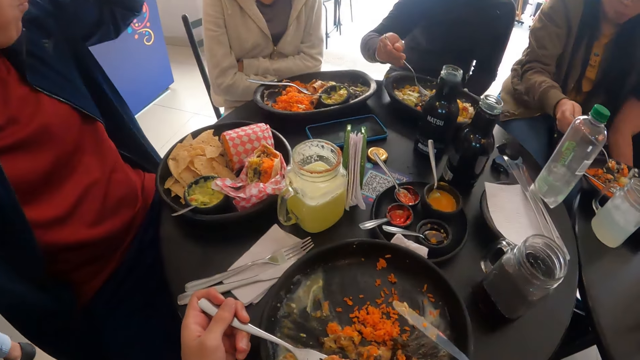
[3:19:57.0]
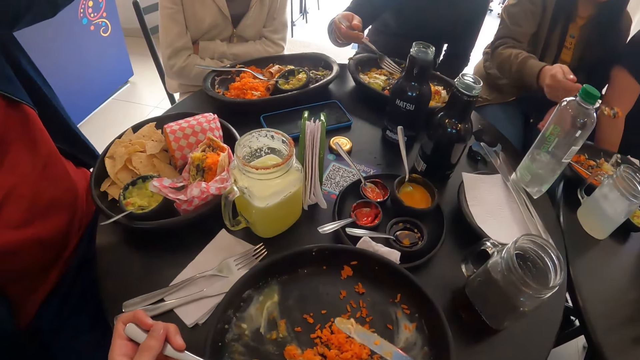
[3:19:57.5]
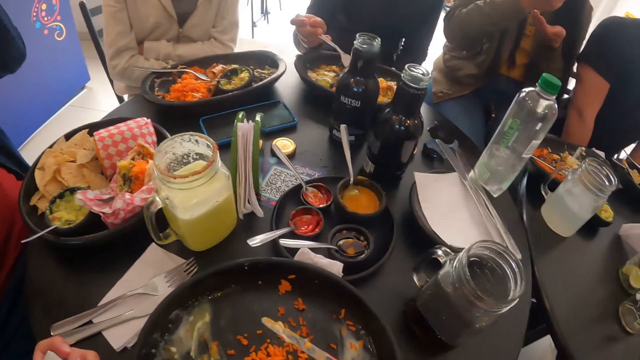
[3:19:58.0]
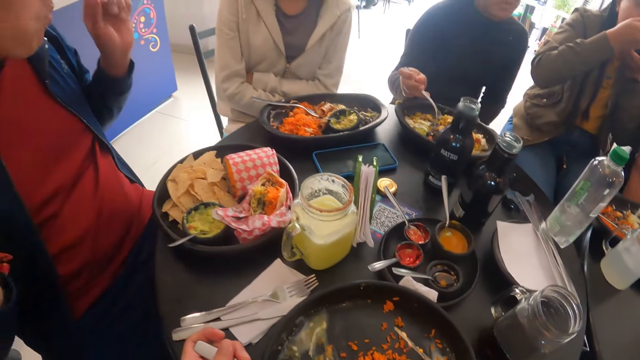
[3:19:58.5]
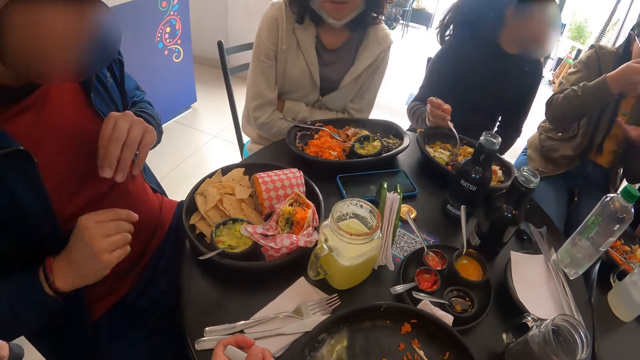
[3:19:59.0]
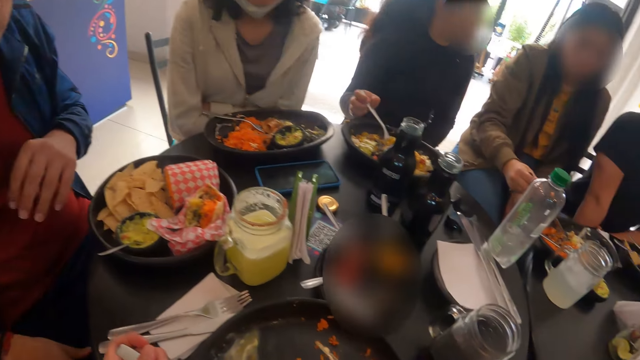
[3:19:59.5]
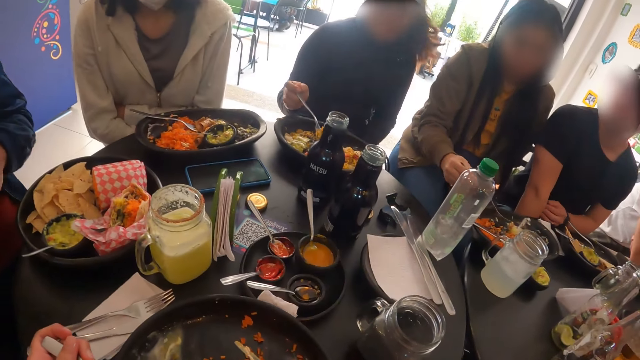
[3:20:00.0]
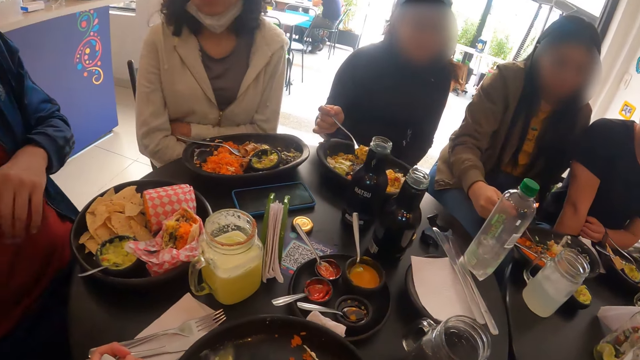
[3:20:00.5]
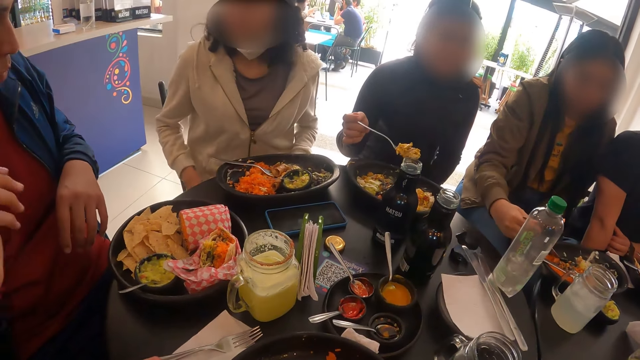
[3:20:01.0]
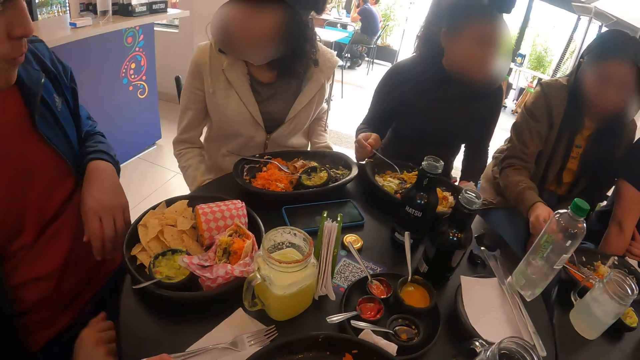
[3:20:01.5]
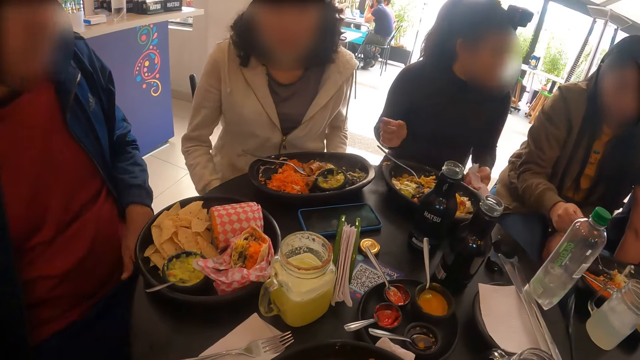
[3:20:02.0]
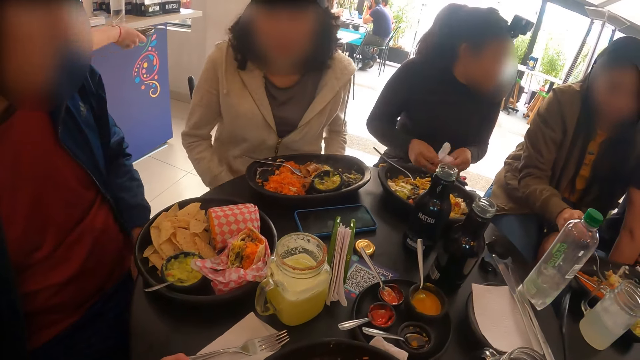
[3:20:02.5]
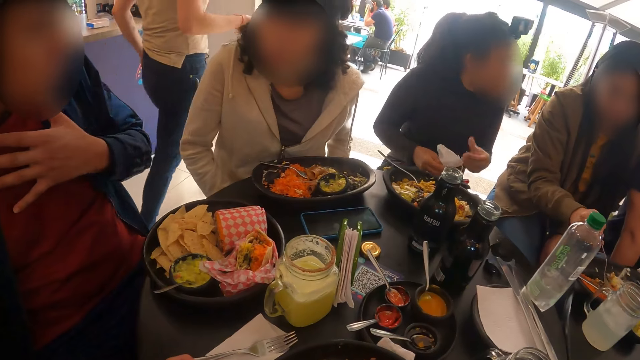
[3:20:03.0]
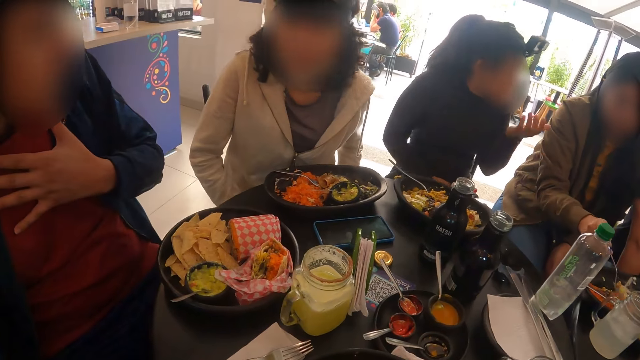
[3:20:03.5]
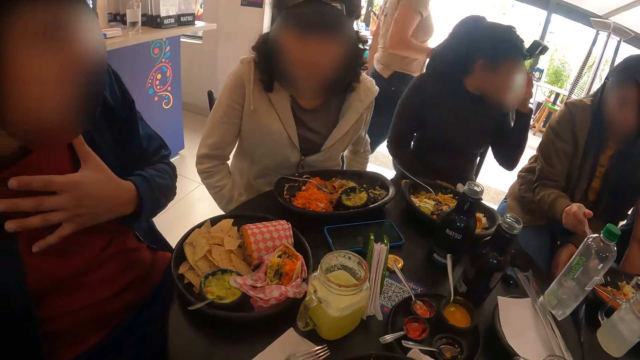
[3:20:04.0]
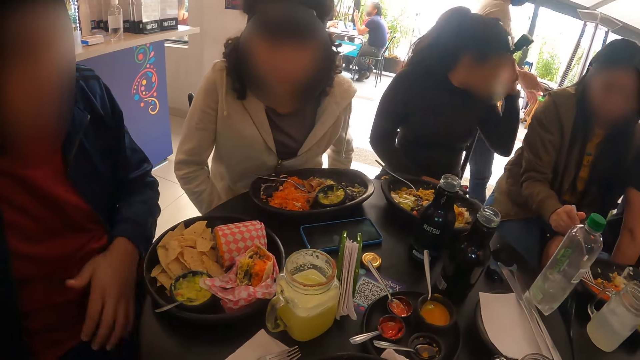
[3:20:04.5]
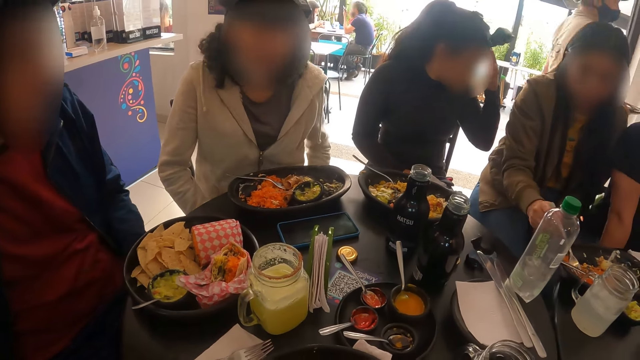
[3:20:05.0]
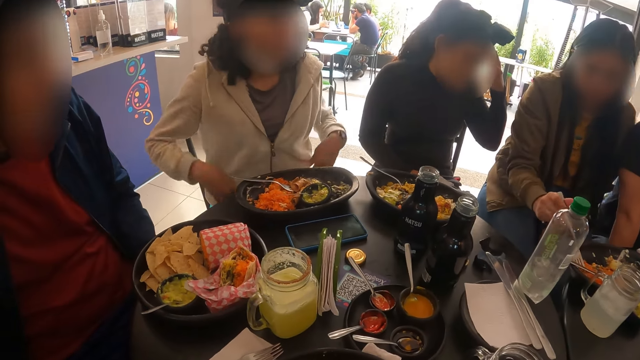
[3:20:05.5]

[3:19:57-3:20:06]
A woman scoops food. Another woman eats the taco on the fork in her right hand. A man lowers his hands. The first woman drops the fork in her right hand on the plate on the table and holds a serviette with both hands. A person walks around. The first woman touches her face.

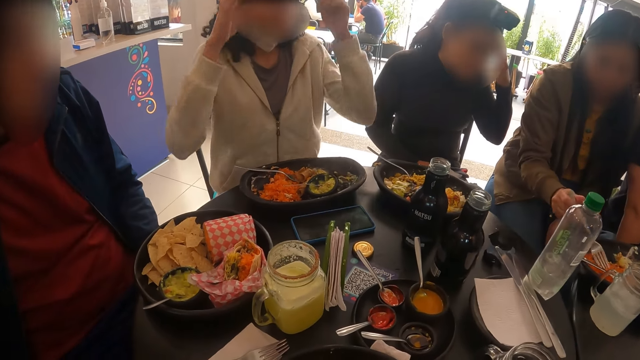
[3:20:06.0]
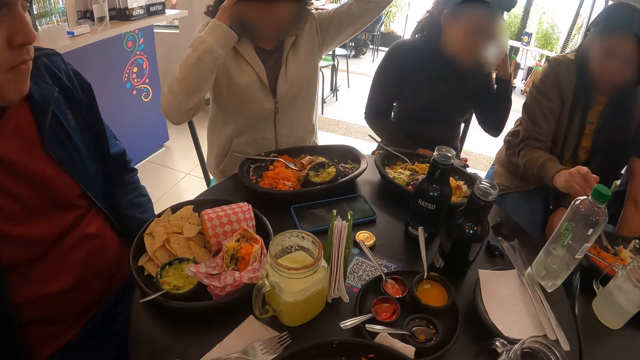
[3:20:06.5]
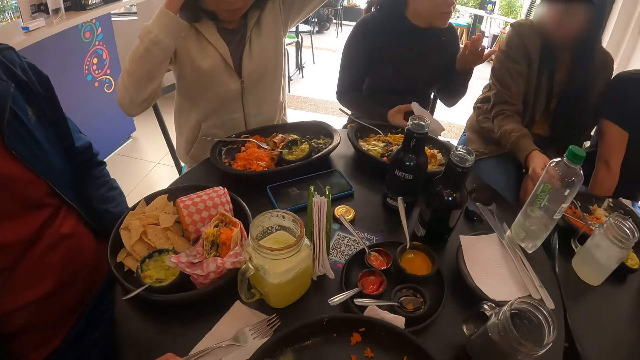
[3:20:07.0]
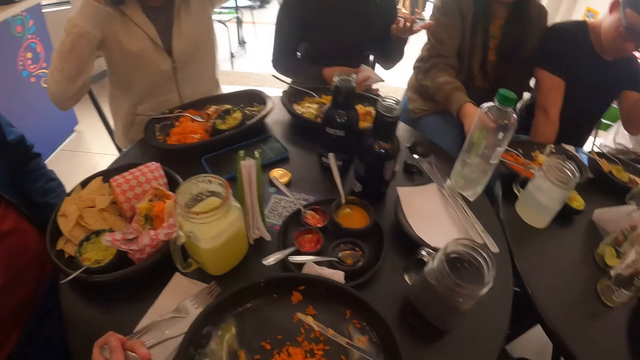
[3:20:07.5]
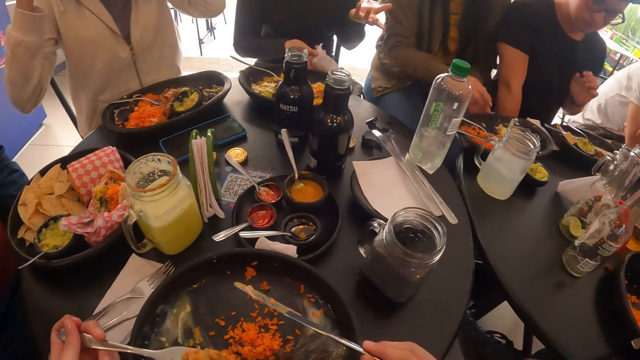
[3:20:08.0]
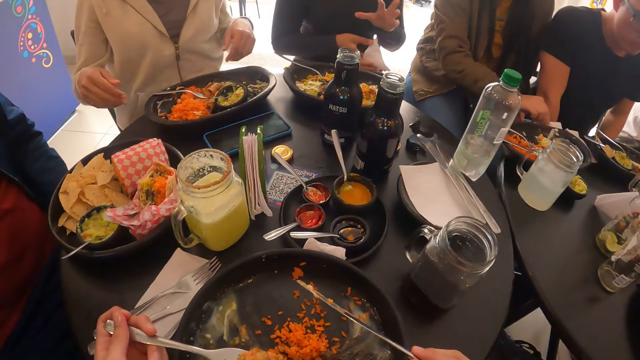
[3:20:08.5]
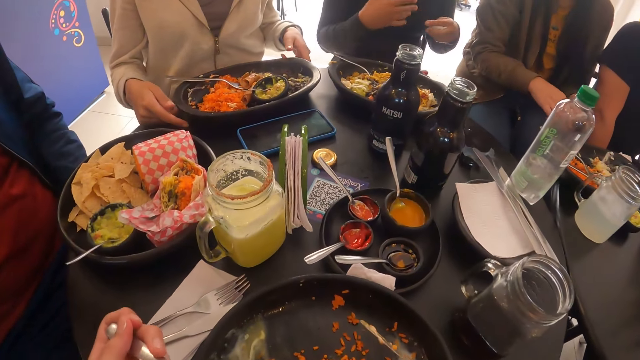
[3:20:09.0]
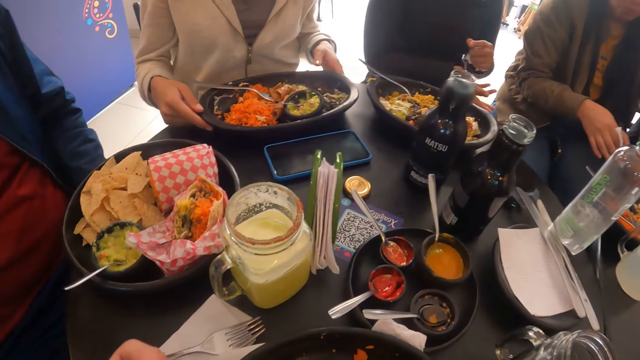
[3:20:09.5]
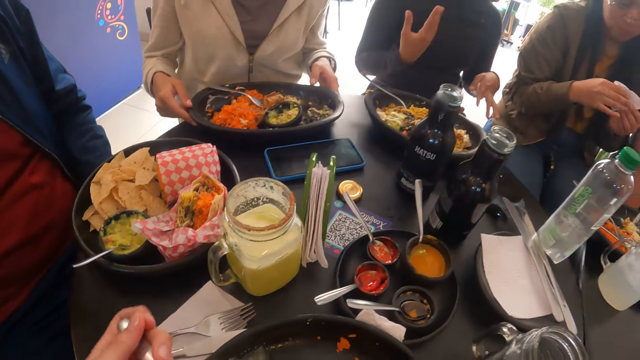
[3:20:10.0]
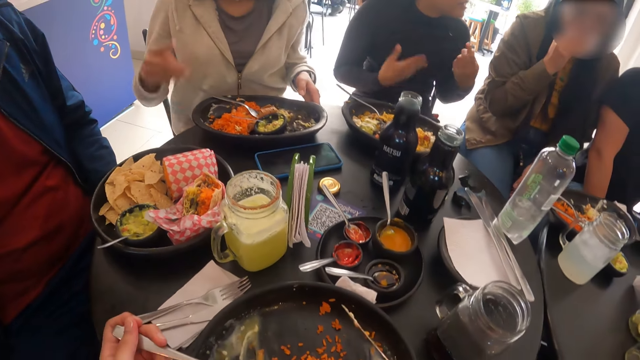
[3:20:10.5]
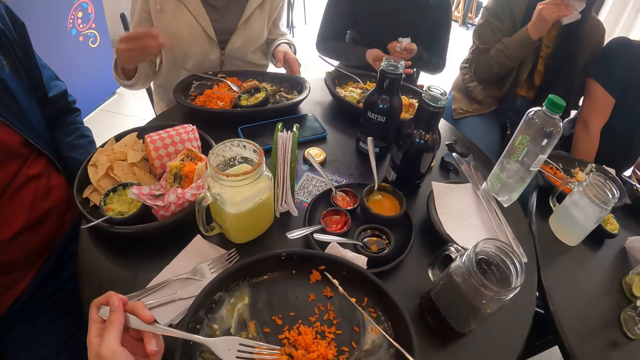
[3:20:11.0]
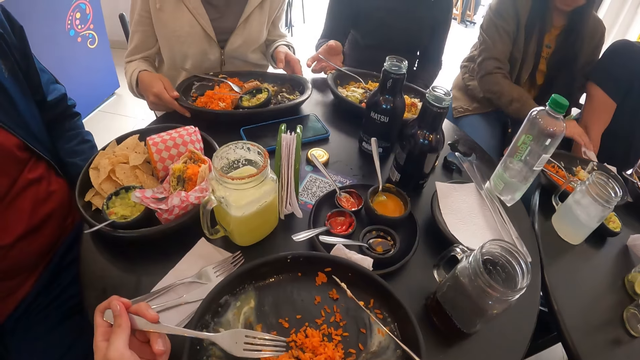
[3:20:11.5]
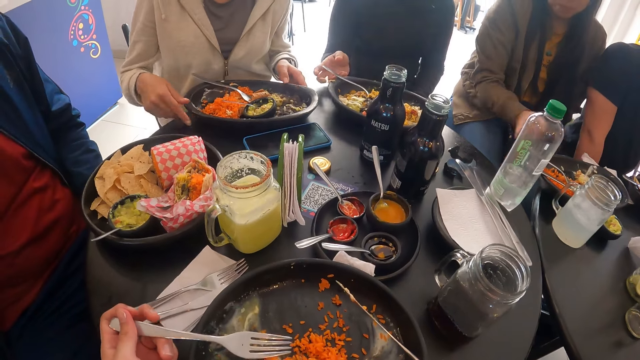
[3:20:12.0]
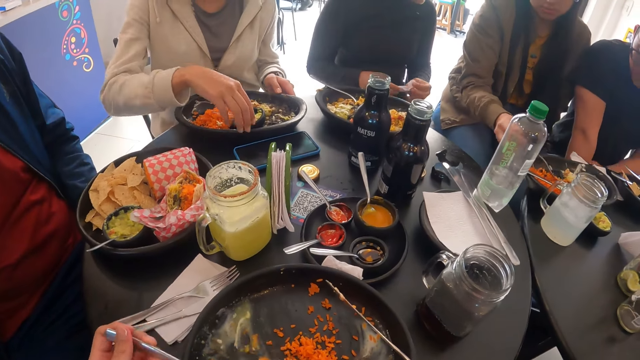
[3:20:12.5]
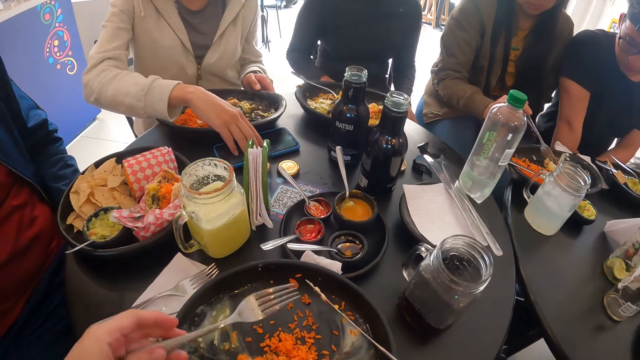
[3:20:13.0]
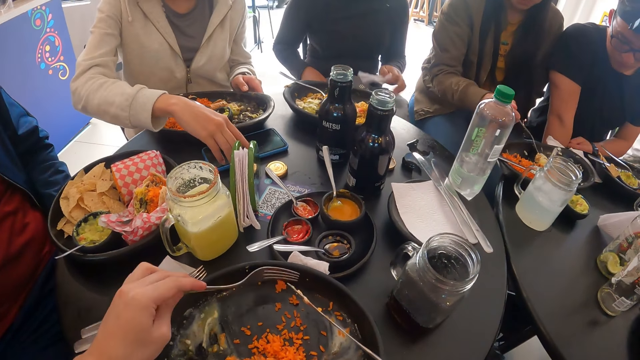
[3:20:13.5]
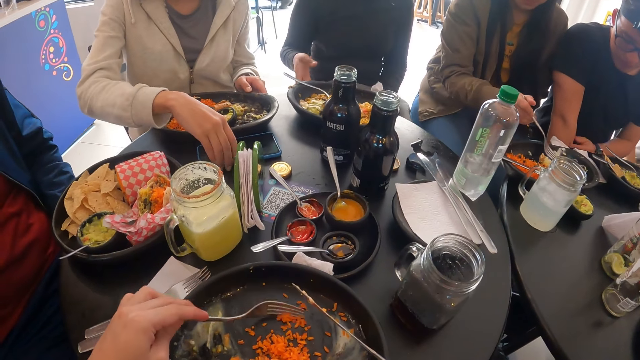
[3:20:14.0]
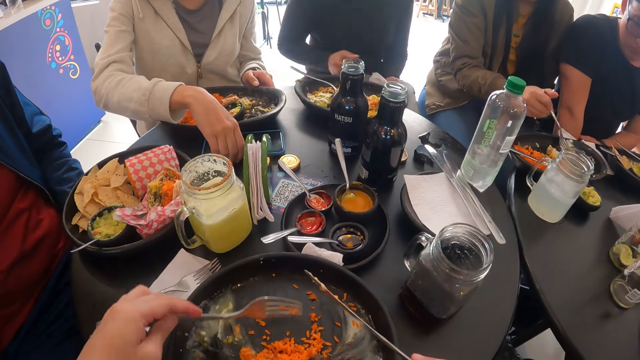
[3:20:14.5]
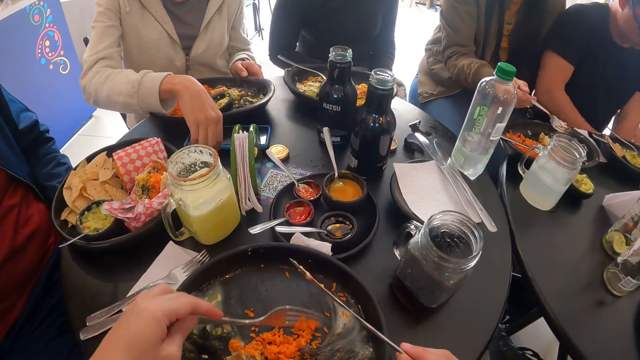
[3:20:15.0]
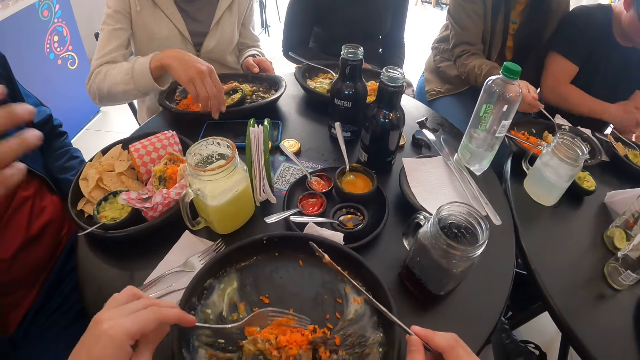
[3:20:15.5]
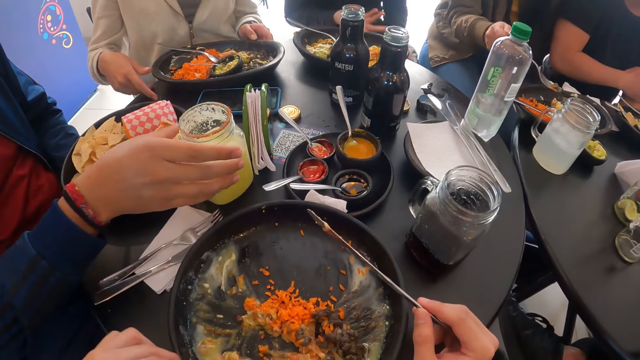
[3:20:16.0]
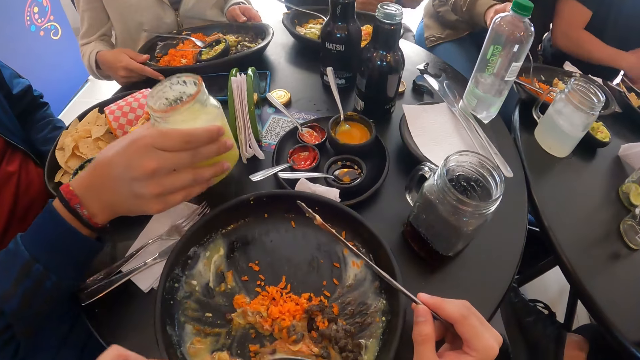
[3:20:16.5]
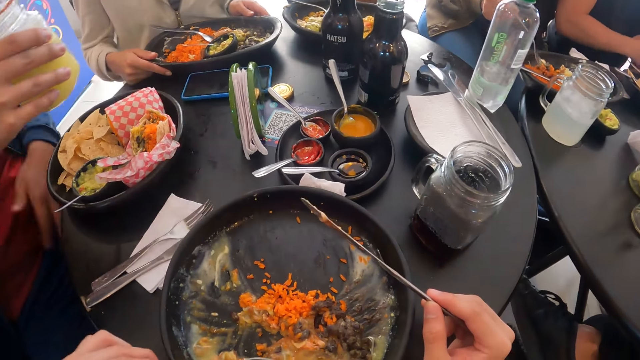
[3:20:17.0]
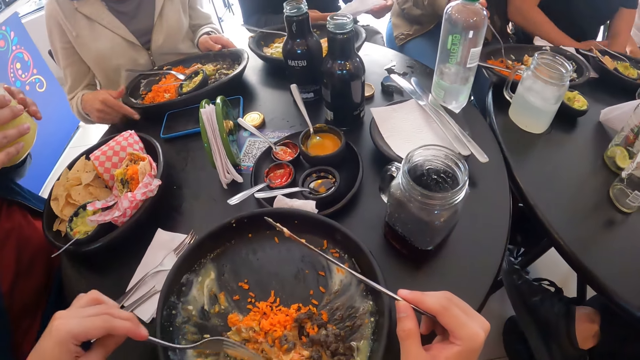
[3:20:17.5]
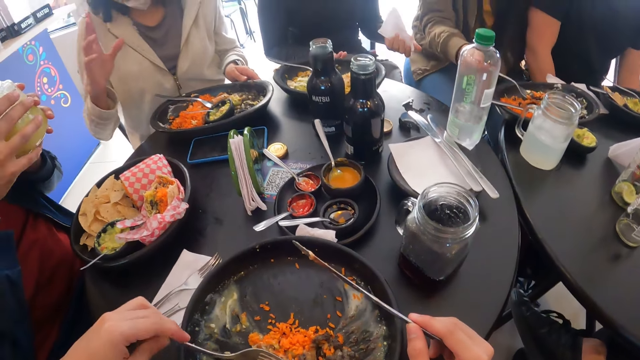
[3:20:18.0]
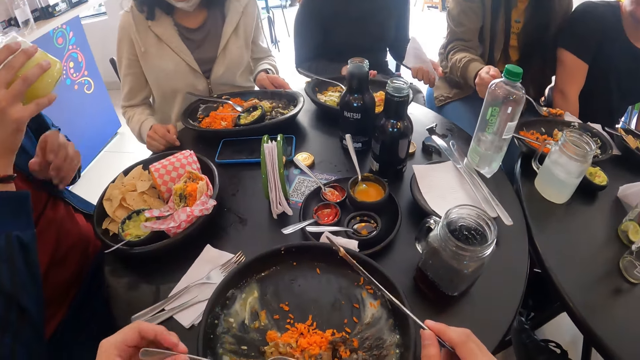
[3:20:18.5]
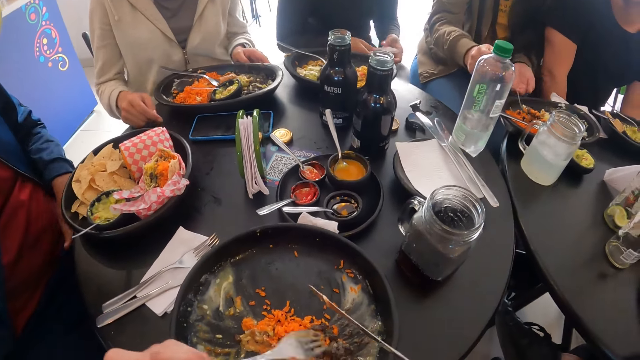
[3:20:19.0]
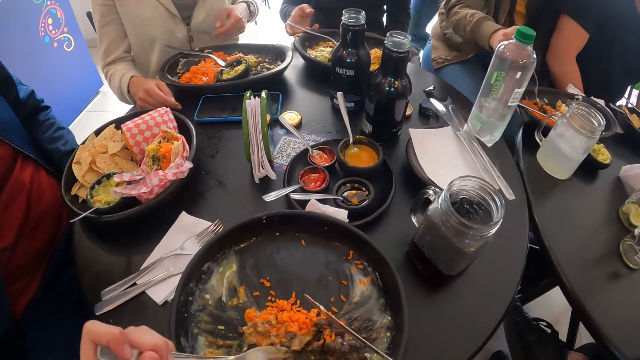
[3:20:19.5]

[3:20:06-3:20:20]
A woman adjusts the camera. Another woman drops the fork in her right hand on the plate on the table. A third woman gestures. The second woman picks up a serviette on the table with her right hand. The first woman moves the plate on the table with both hands. The second woman holds the serviette with her right hand, wipes her mouth with the serviette in her right hand, and drops the serviette in her right hand on the table. The third woman touches a fork. The second woman picks up the fork on the plate on the table with her right hand and holds the fork. The third woman stretches a serviette. The first woman moves a phone on the table with her right hand. The second woman takes some taco from the plate on the table with the fork in her right hand. The camera wearer gathers the rice in the plate on the table with the fork in her left hand. The third woman gestures. A man picks up the cup on the table with his right hand. The first woman moves the plate. The man holds the cup with both hands. The camera wearer scoops food. The first woman gestures. The man drinks juice from the cup in his right hand.
